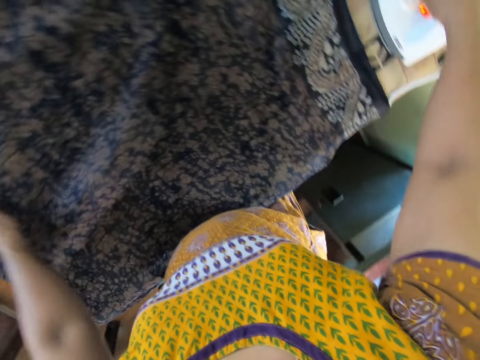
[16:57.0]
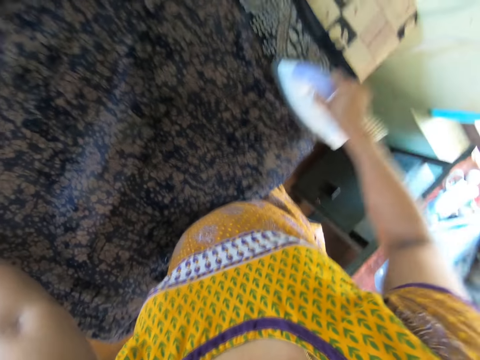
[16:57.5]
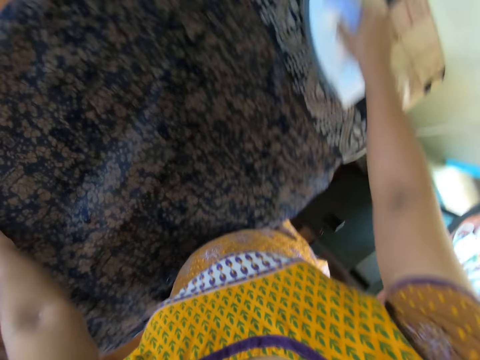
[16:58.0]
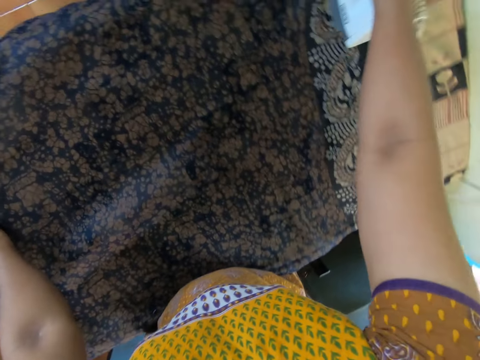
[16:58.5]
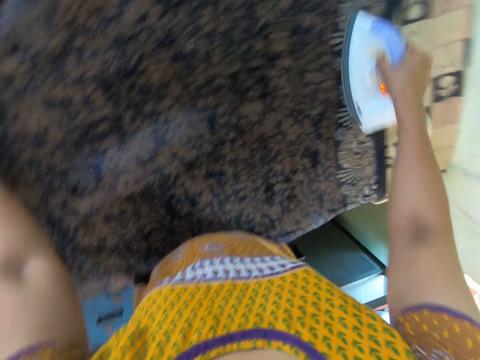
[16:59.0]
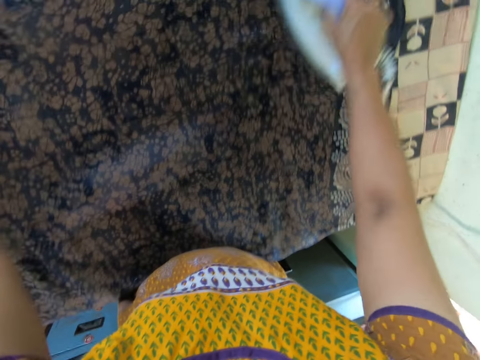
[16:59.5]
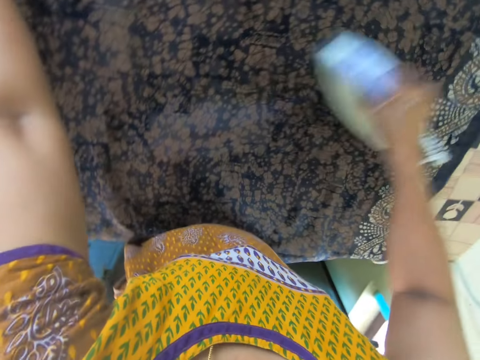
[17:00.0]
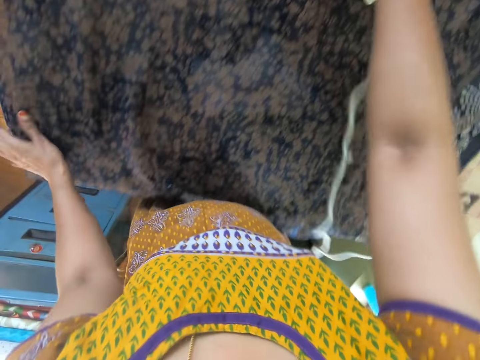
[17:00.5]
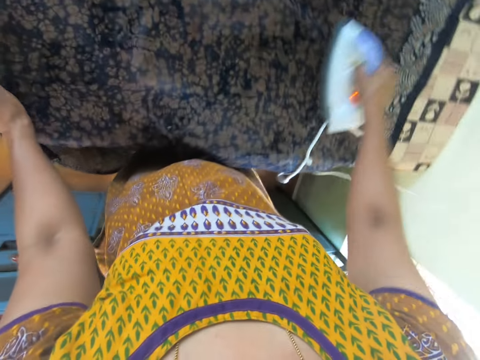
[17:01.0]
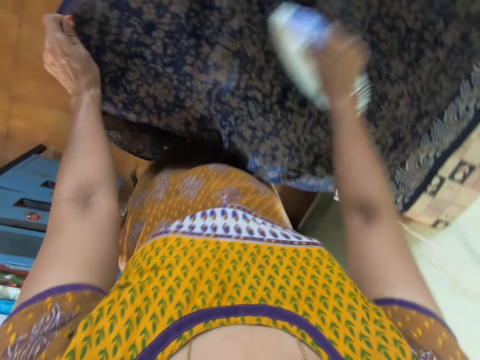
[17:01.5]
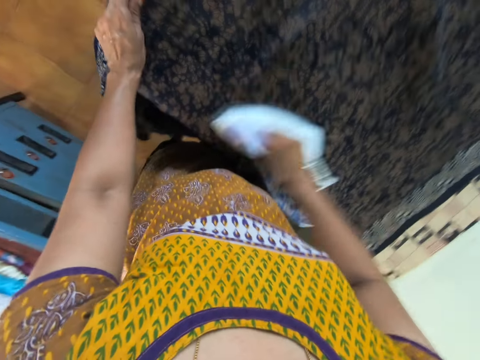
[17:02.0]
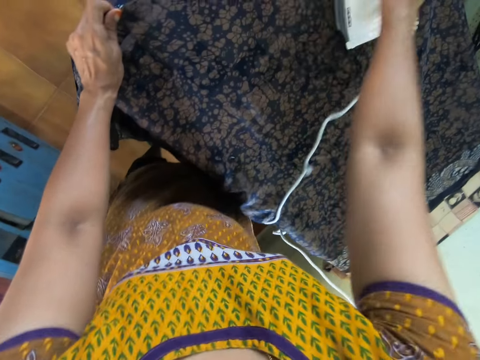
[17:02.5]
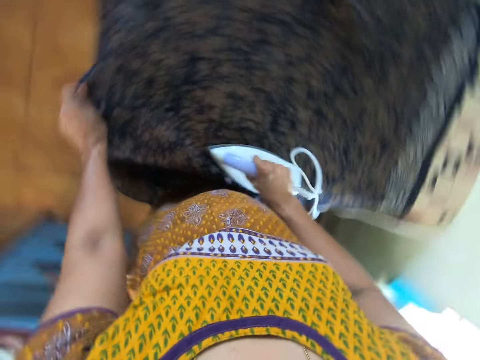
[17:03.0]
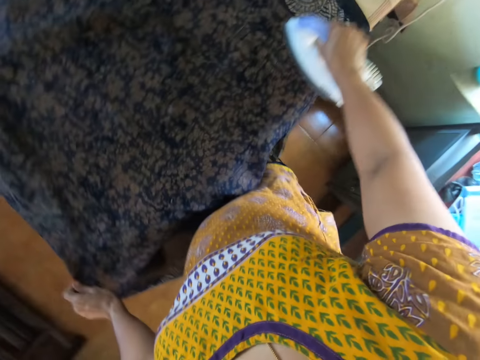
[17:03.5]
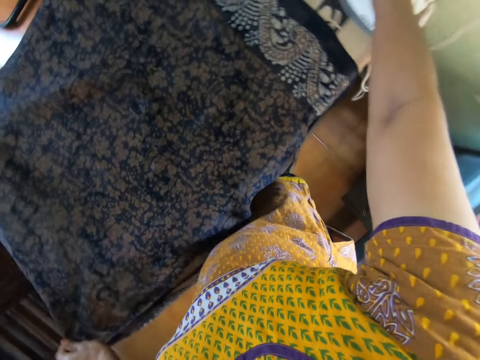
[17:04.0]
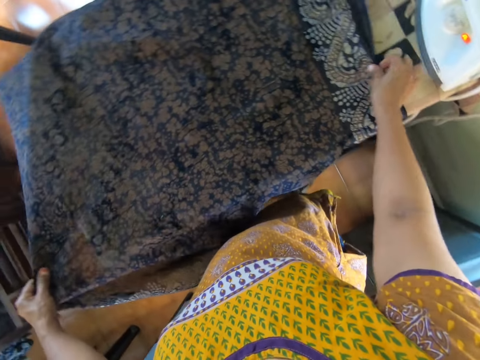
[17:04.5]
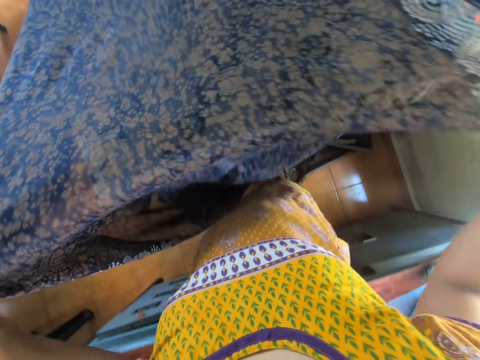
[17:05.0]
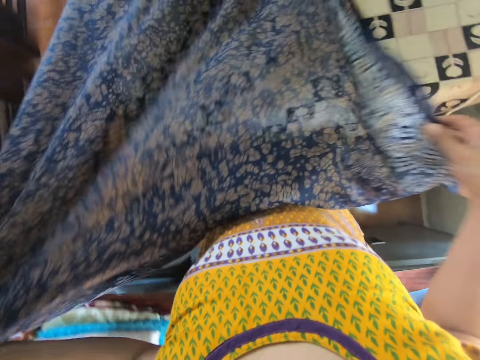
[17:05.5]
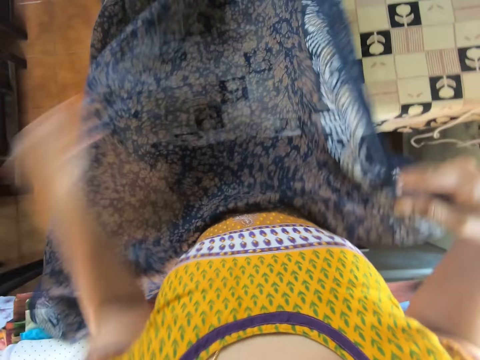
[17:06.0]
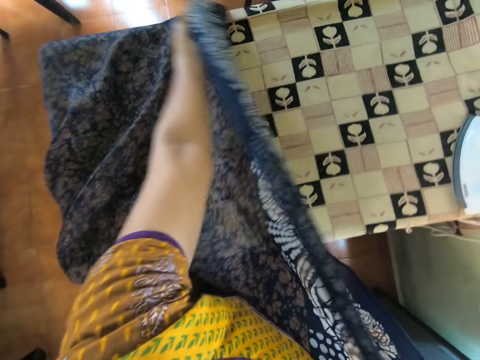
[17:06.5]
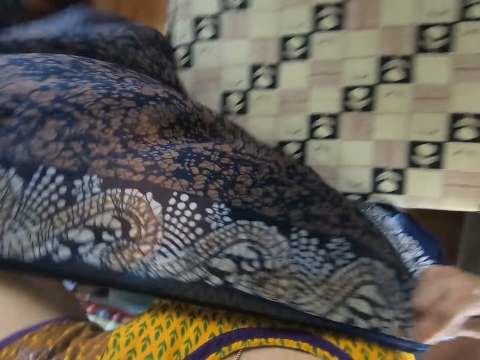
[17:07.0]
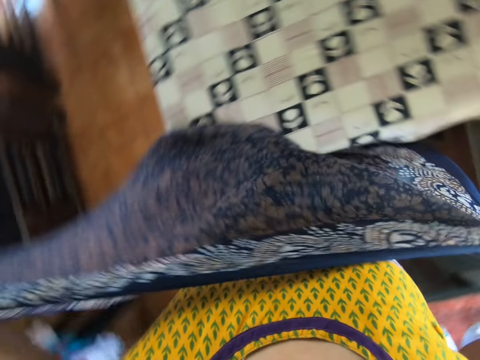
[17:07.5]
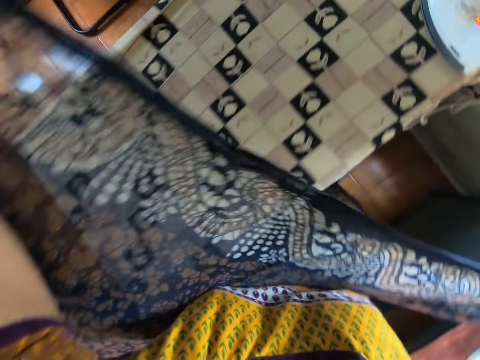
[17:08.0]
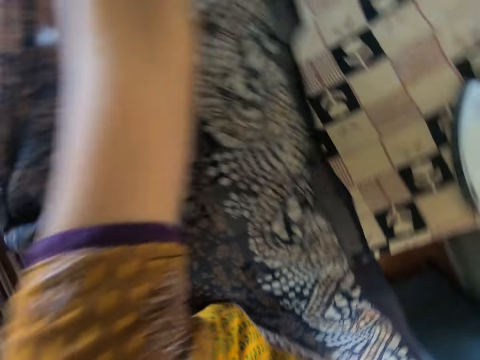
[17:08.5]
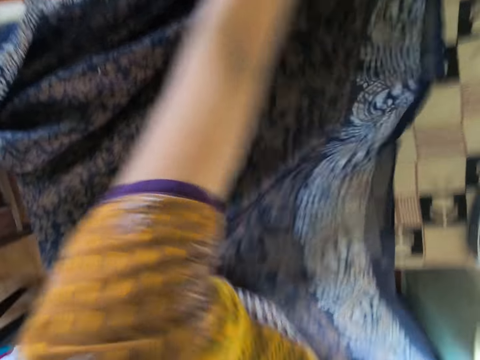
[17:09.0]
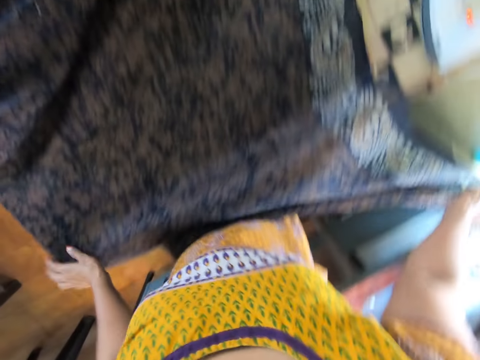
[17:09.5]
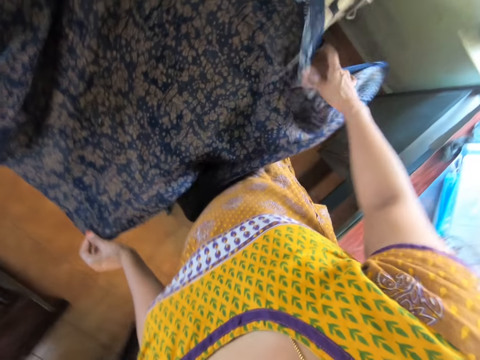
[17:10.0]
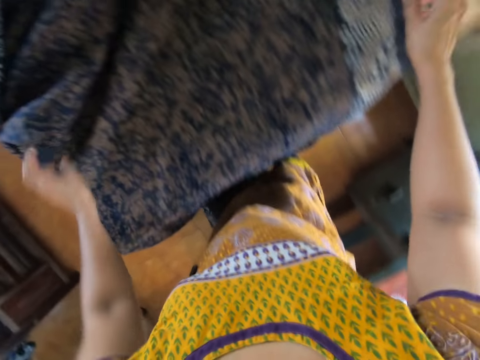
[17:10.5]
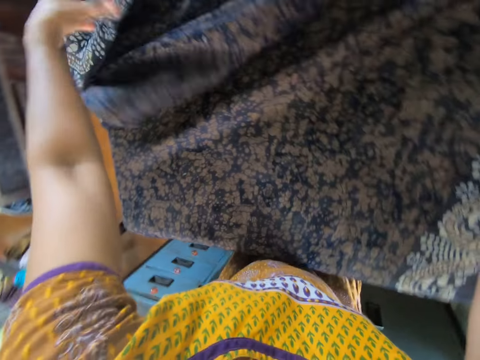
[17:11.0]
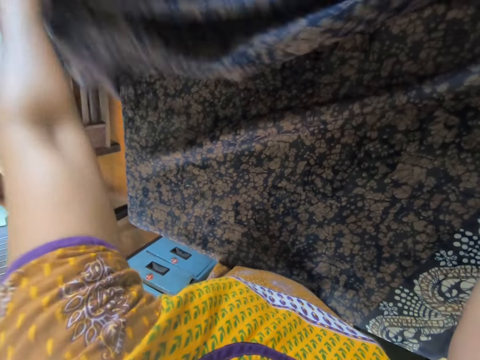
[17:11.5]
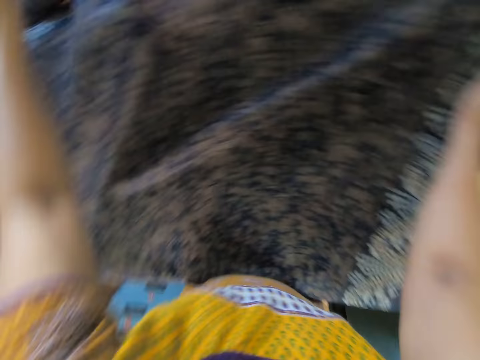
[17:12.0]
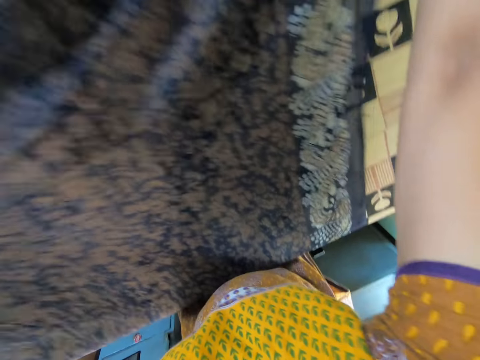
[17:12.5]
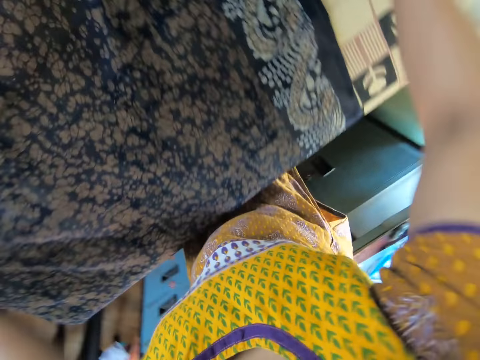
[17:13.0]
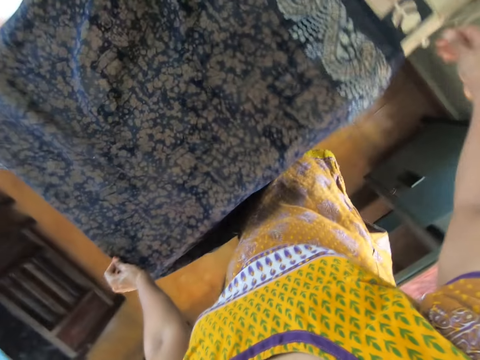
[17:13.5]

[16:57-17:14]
The camera wearer picks up the iron on the table with her right hand. She irons the cloth on the table with the iron in her right hand. She puts the iron box on the ironing table. She adjusts the cloth on the table with both hands. She lifts the cloth on the table with both hands. She places the cloth on the table with both hands. She adjusts the cloth on the table with both hands.

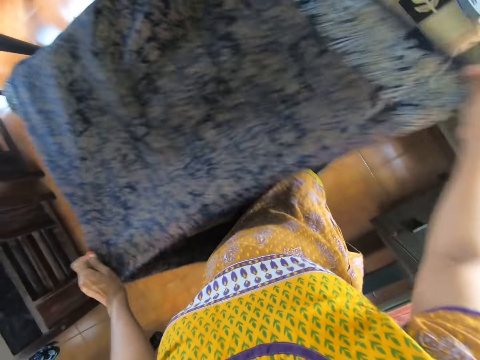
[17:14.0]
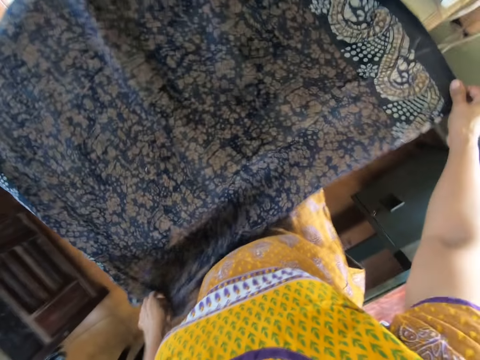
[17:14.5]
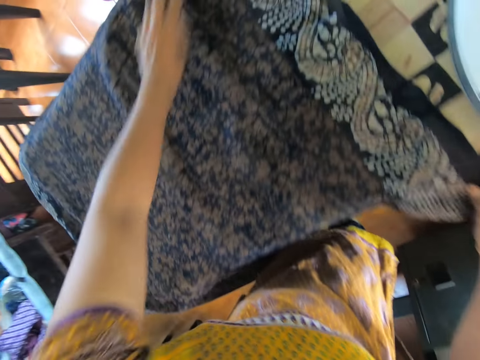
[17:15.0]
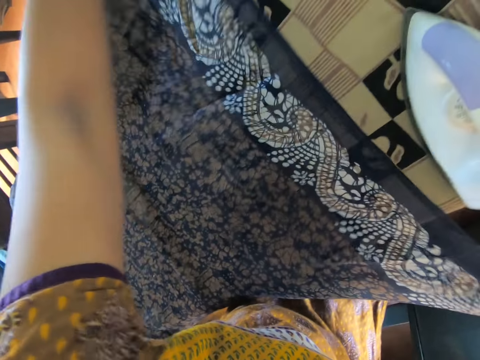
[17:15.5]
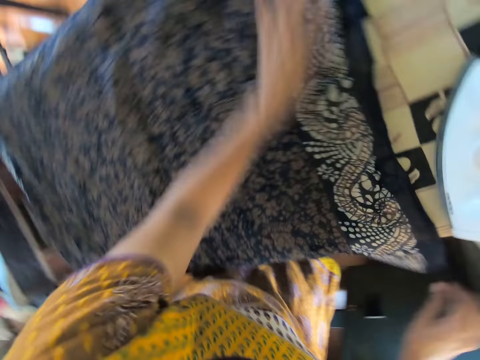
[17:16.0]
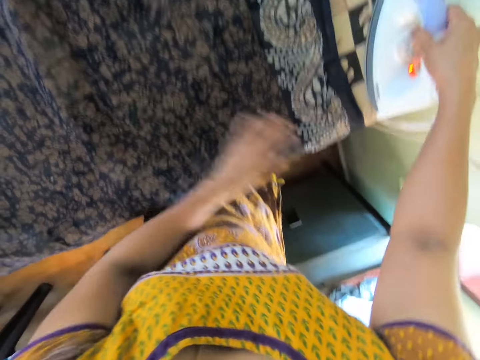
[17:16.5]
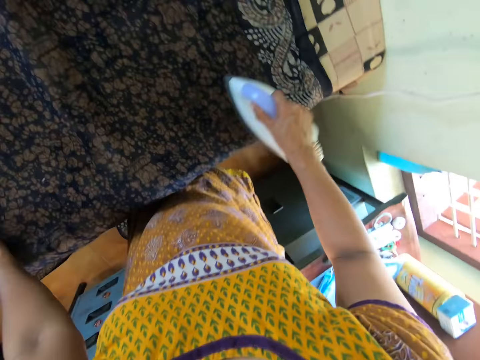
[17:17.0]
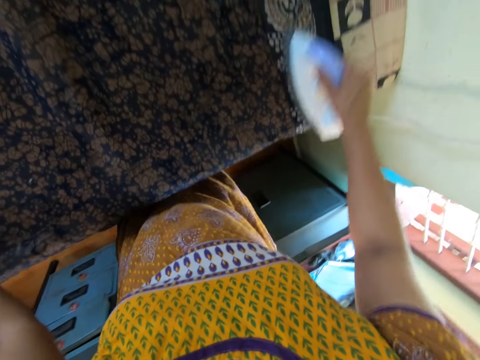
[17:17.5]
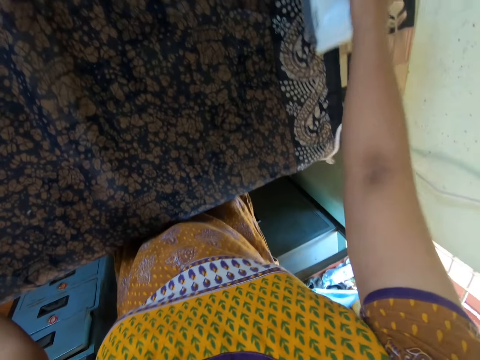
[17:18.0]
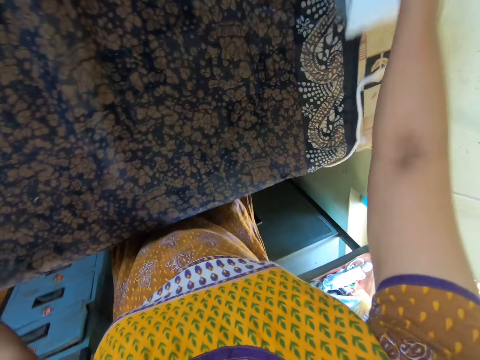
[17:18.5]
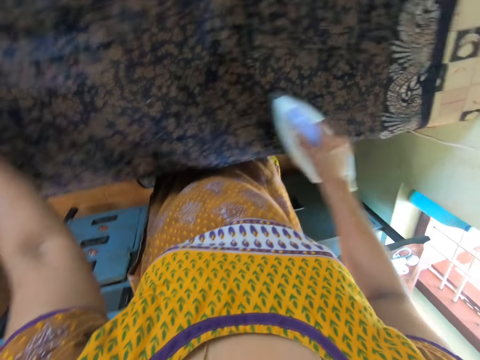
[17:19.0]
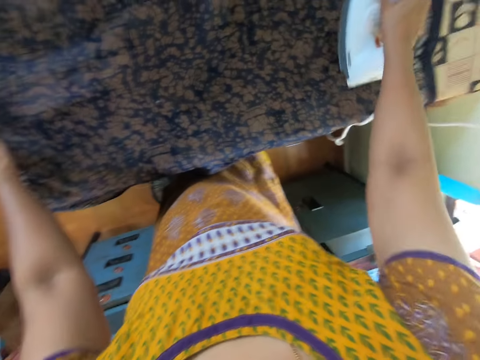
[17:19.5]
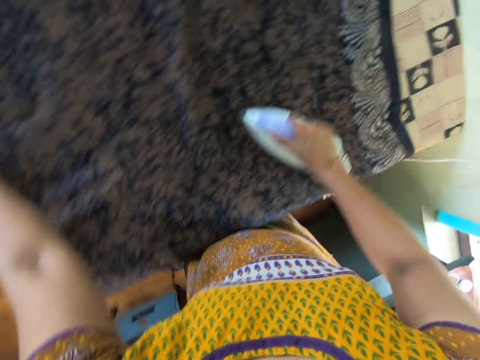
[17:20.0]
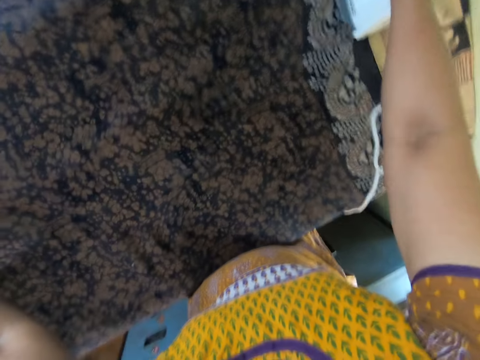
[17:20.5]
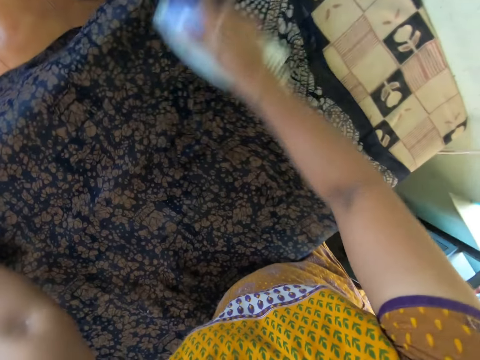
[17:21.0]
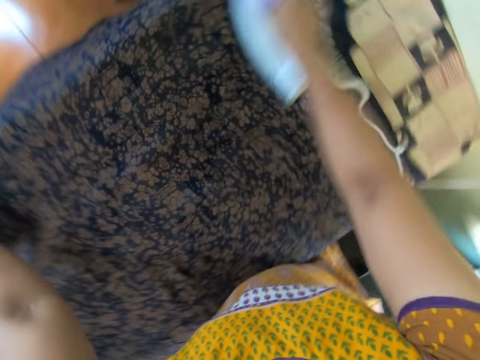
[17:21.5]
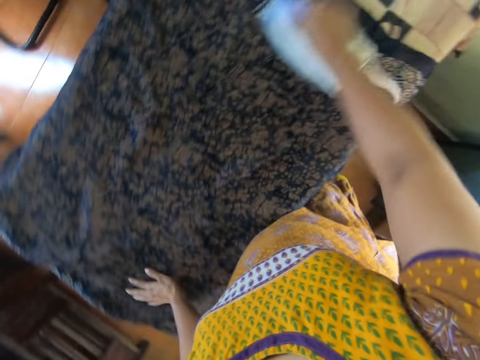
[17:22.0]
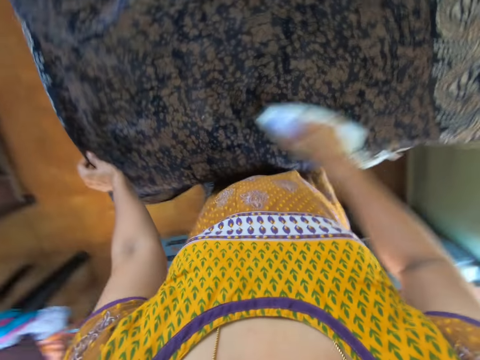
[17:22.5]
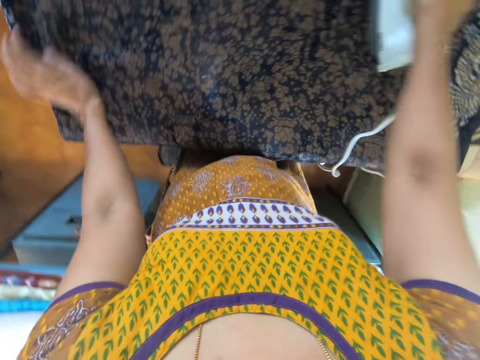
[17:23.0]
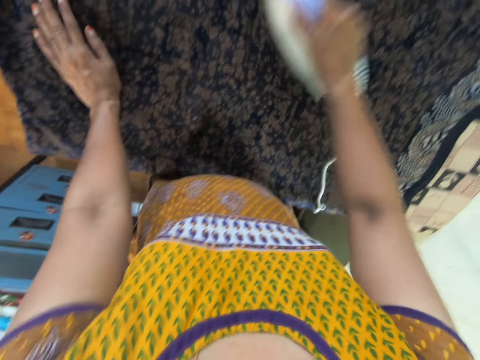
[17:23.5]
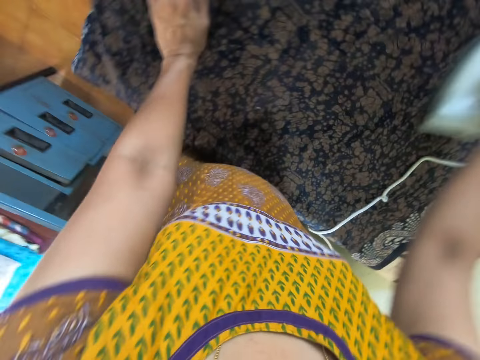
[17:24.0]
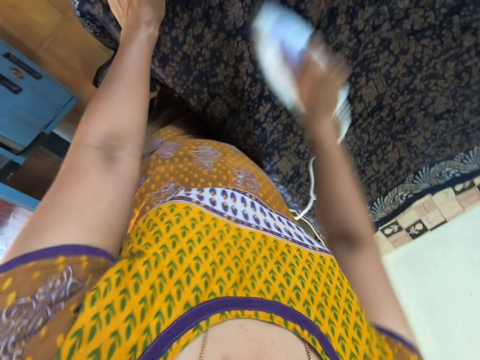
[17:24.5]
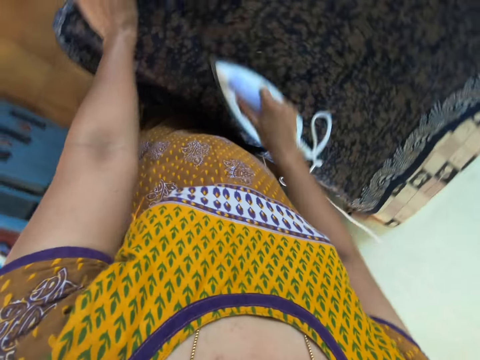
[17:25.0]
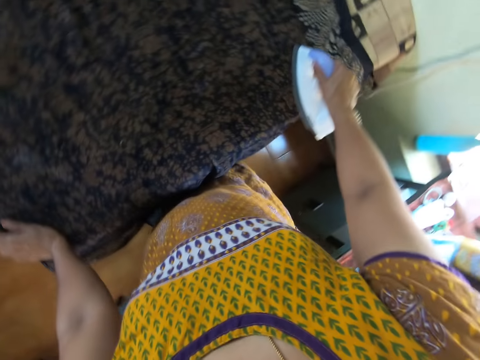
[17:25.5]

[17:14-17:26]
The camera wearer picks up the iron on the table with her right hand. She irons the cloth on the table with the iron in her right hand.
